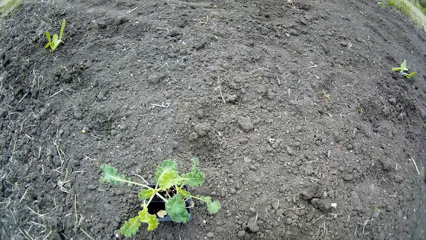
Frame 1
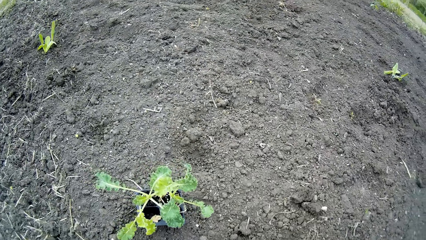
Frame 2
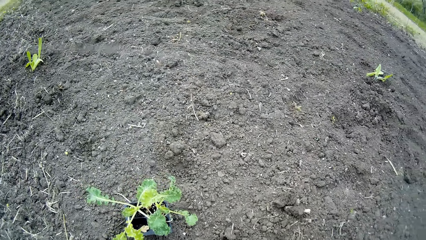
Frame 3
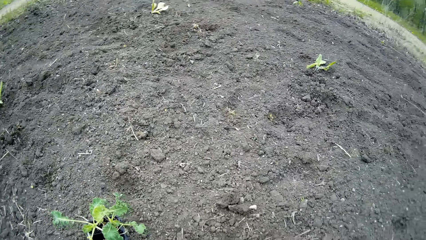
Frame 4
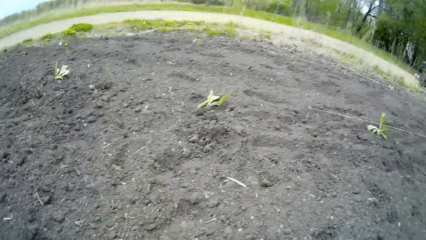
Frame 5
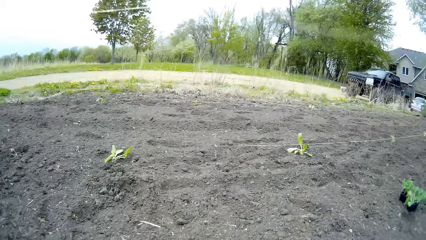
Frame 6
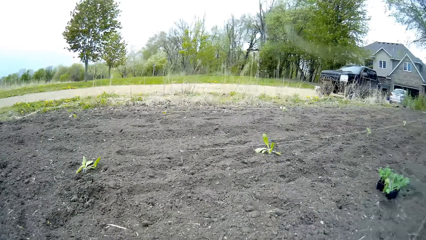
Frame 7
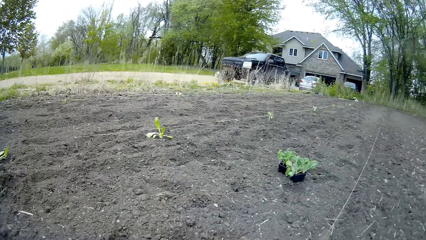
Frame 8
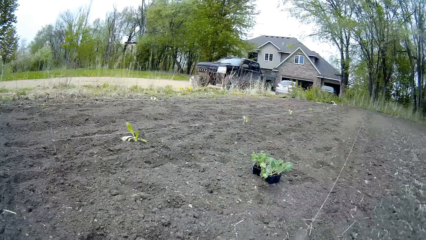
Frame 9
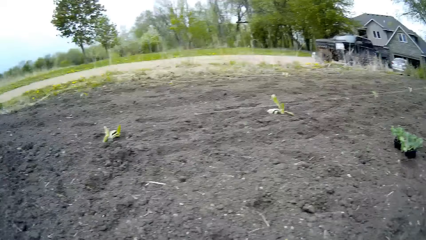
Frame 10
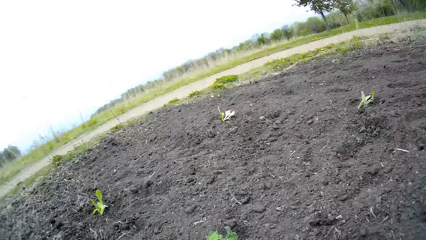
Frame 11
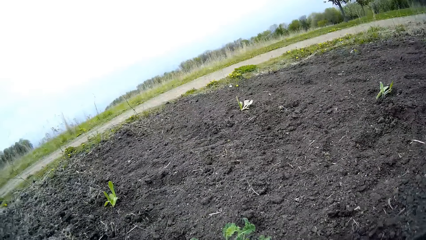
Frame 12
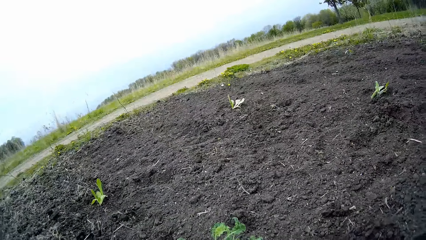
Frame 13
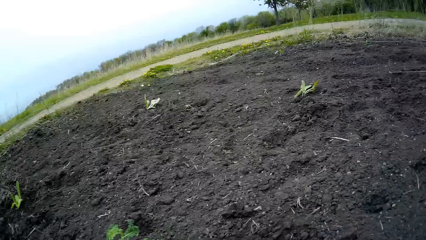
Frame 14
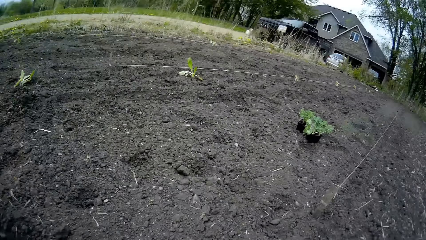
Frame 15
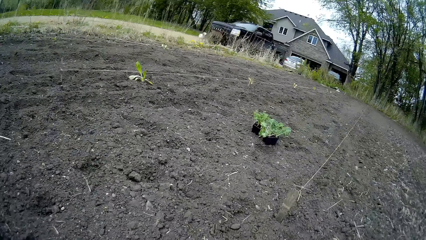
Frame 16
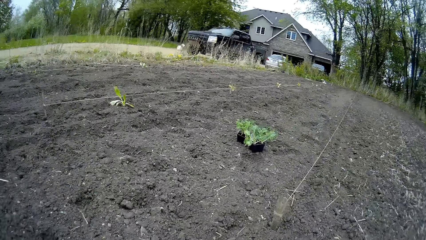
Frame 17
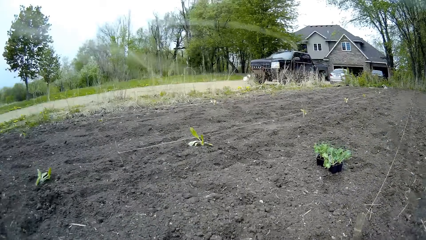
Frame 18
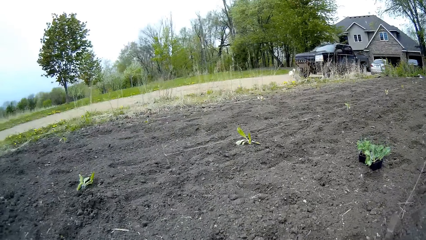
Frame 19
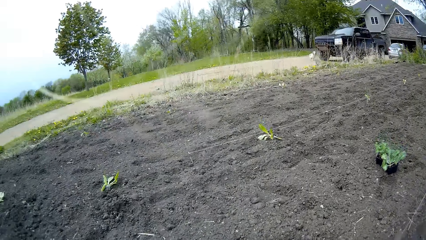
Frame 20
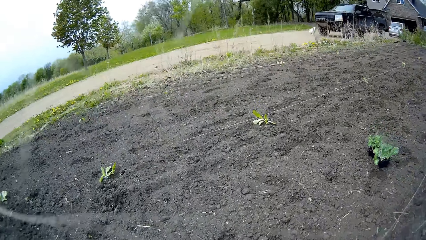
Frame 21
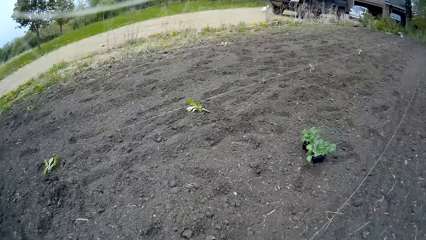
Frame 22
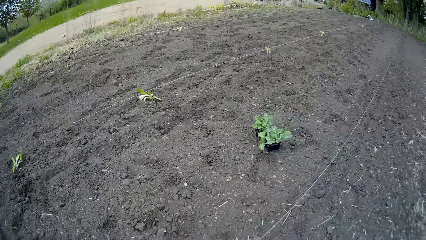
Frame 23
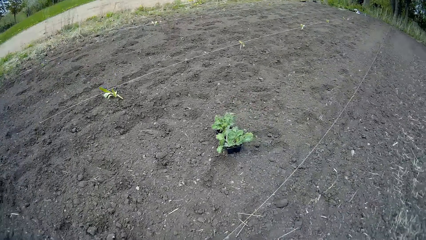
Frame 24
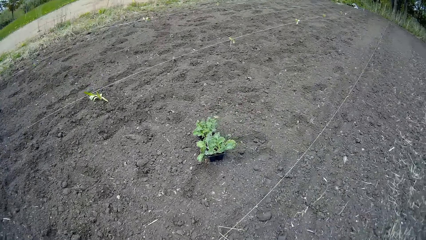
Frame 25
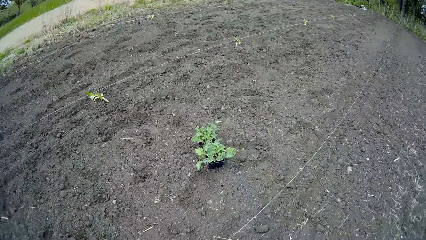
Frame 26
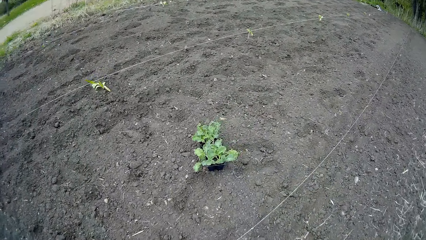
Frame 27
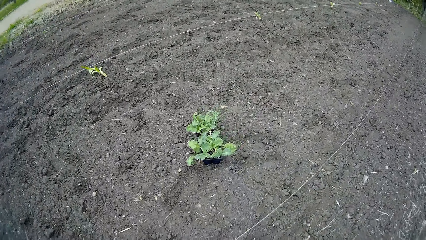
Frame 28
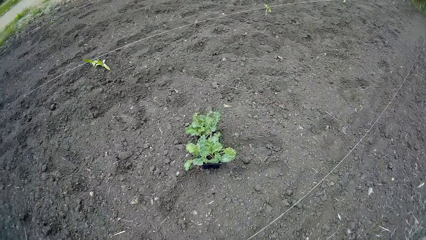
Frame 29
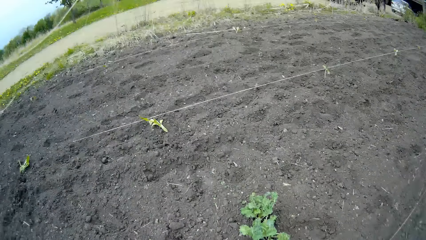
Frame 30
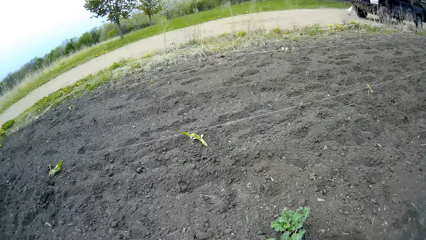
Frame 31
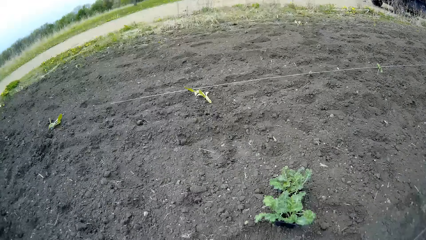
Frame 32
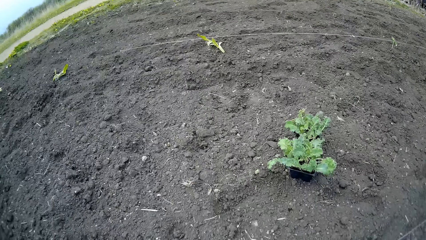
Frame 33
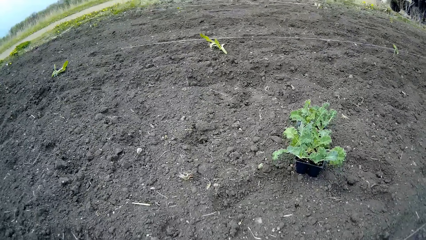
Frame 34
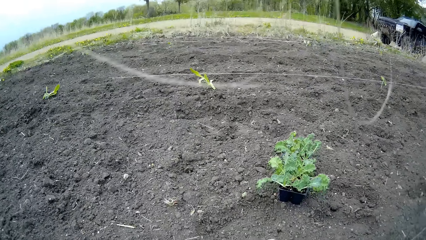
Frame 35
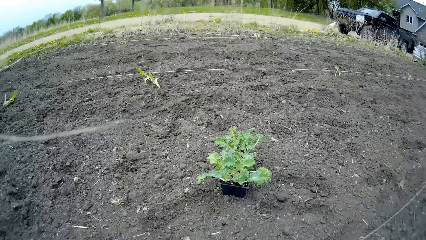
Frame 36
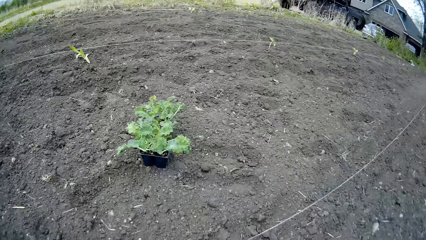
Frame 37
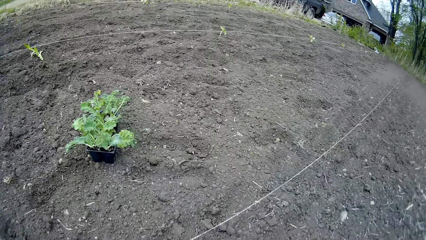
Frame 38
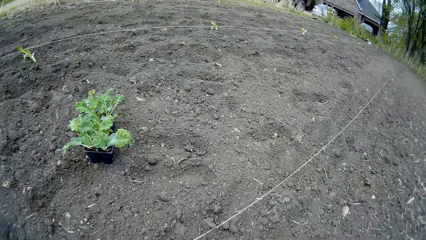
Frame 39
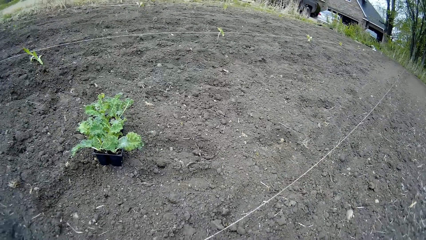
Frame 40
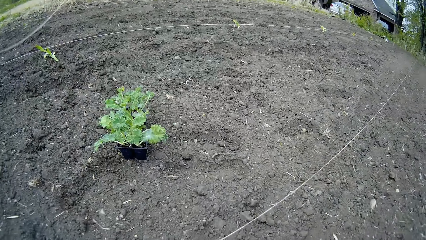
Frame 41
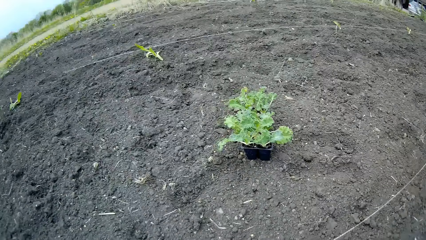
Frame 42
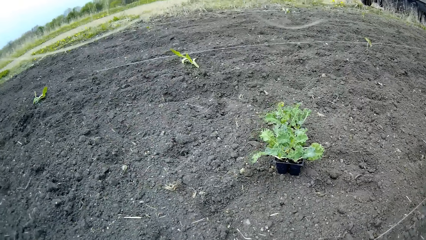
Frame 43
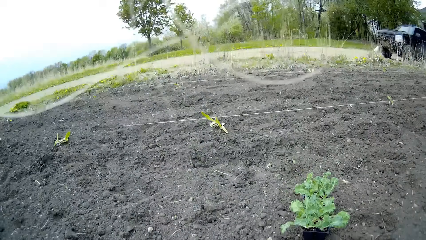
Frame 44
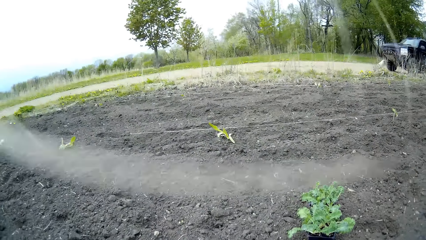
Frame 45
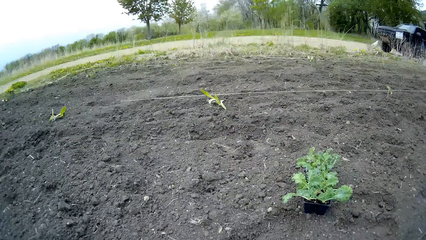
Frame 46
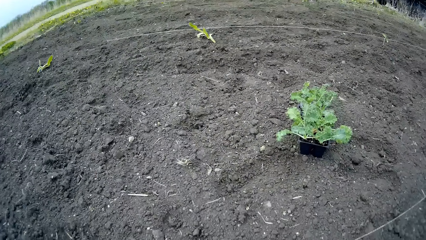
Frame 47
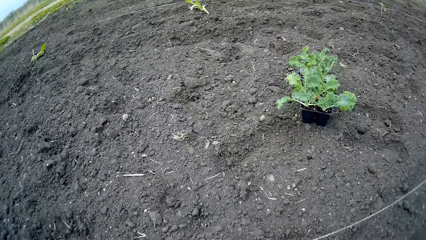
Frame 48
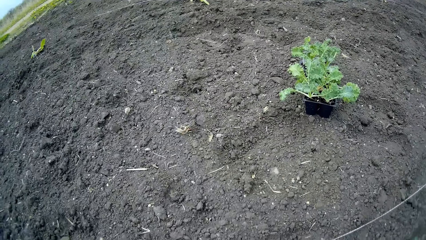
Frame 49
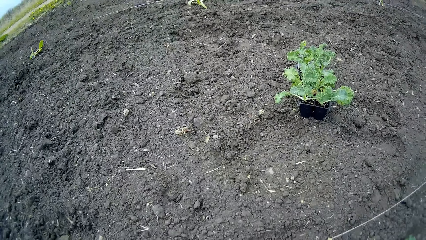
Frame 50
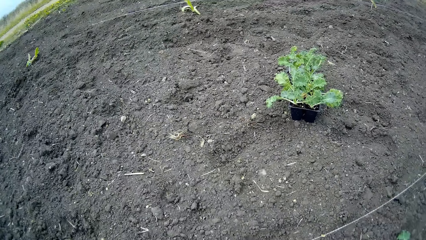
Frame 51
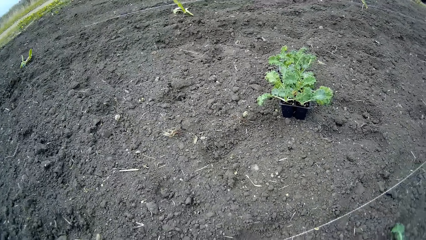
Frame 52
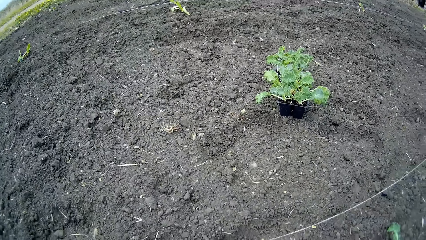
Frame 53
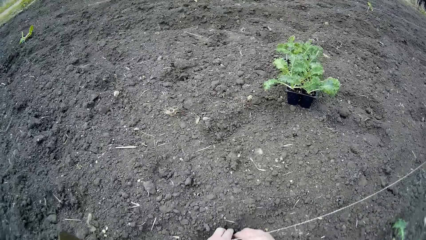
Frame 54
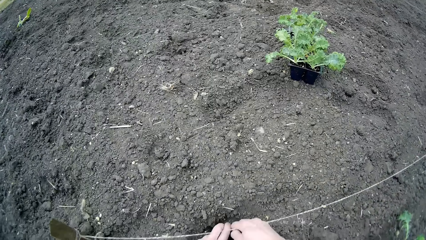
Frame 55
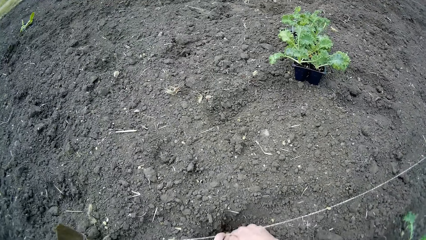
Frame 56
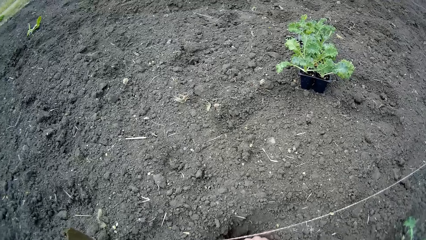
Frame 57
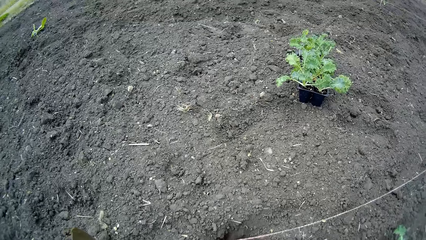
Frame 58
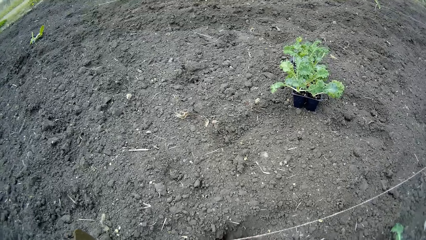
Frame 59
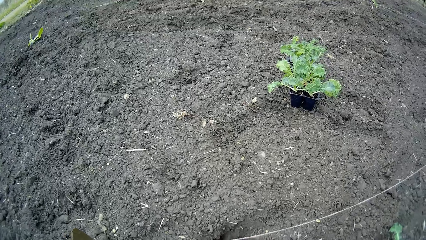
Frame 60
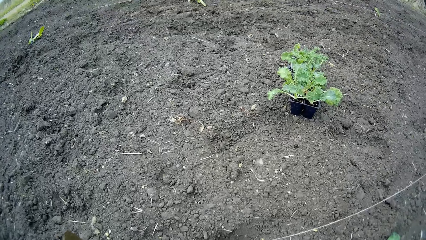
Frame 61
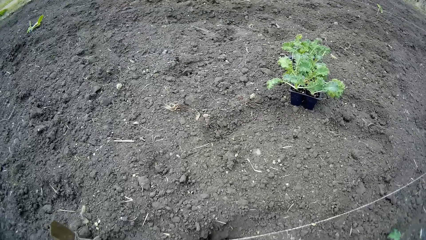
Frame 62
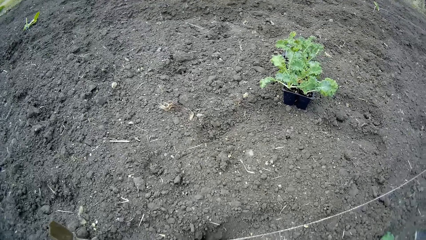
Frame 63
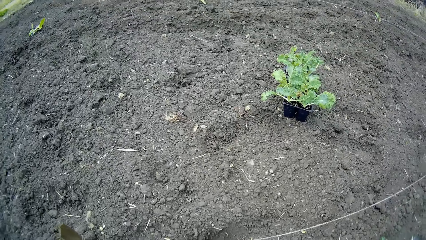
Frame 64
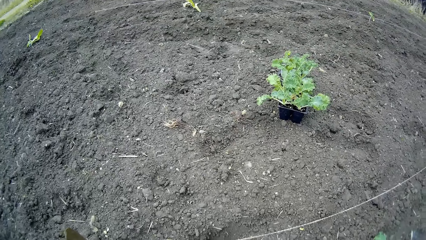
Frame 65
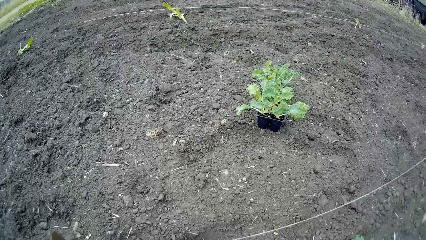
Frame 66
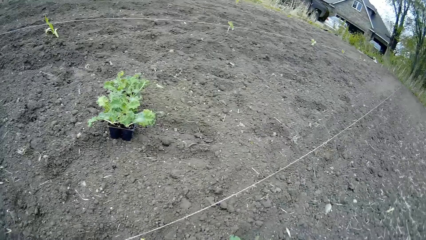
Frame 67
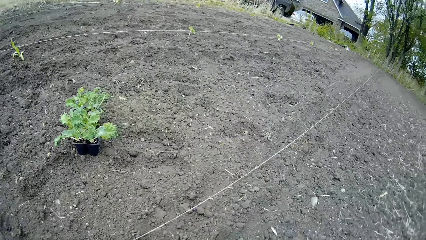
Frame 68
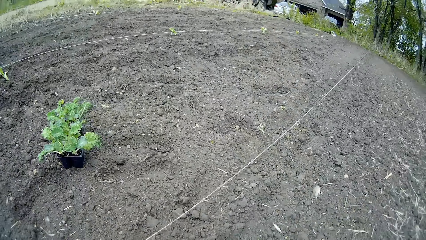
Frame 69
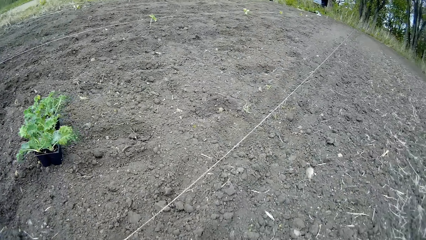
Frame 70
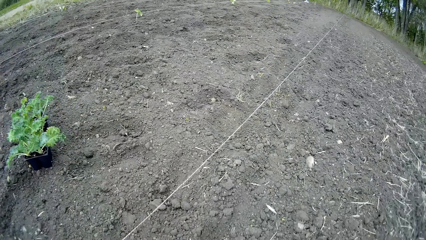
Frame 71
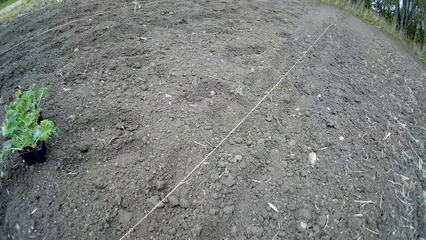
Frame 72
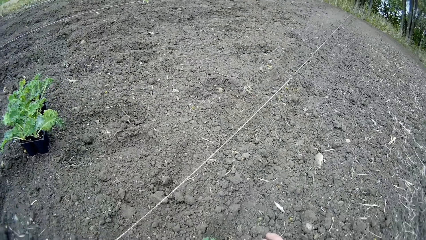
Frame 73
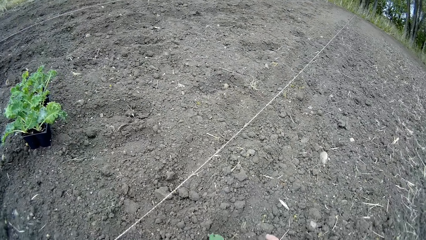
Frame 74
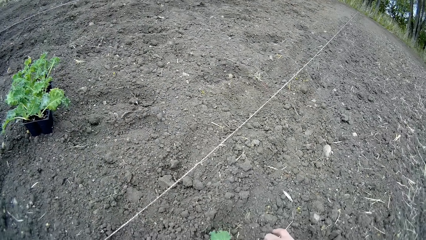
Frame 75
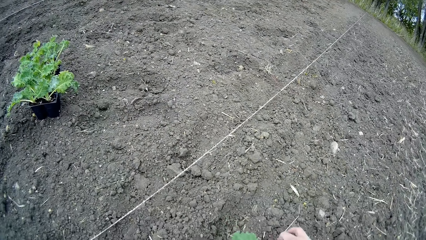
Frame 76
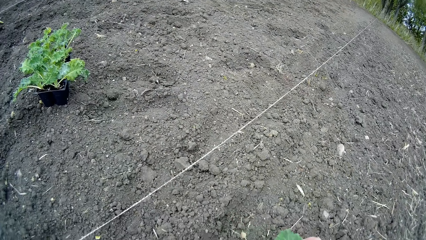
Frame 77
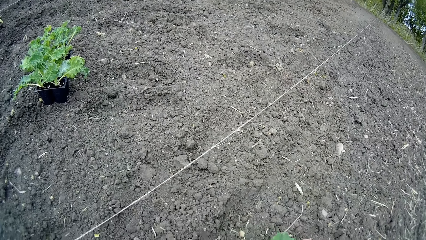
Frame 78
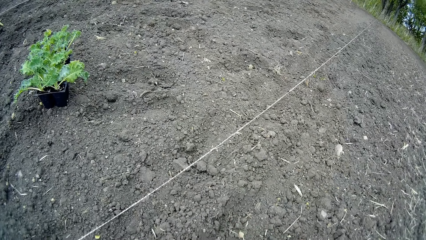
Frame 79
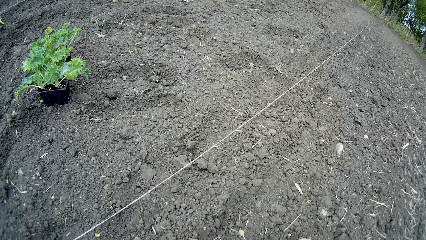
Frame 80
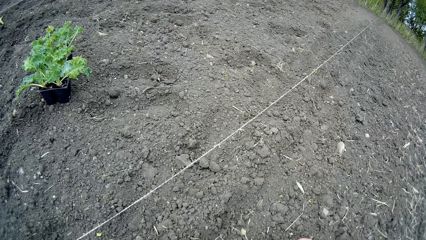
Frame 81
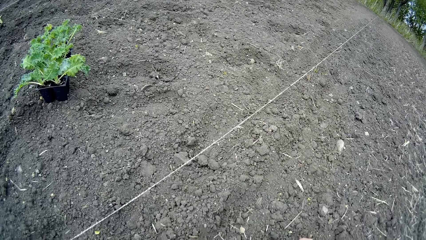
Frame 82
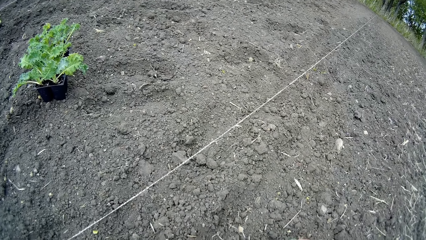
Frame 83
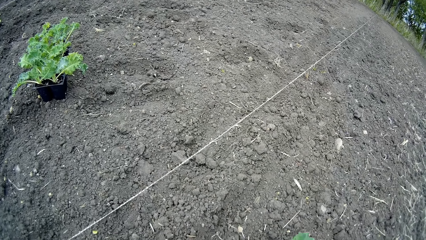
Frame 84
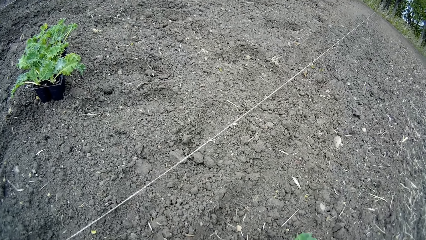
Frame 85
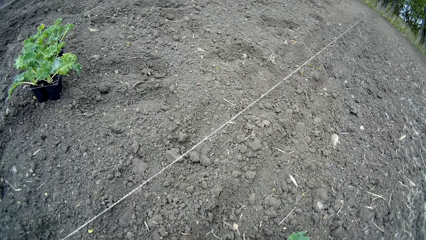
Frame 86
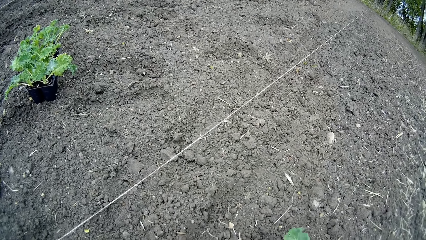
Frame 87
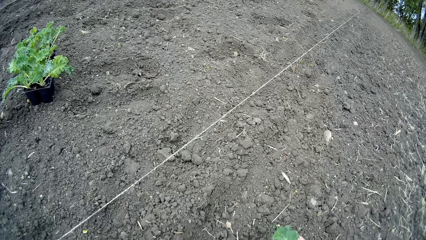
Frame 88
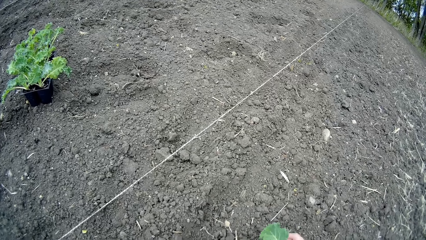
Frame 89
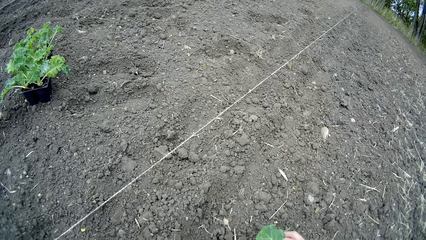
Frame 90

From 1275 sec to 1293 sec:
The camera wearer looks around. She removes the plant from the plastic. She picks a lettuce plant from the flowerpot with her right hand.
